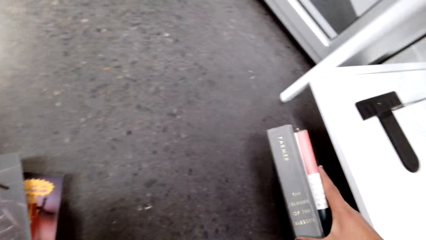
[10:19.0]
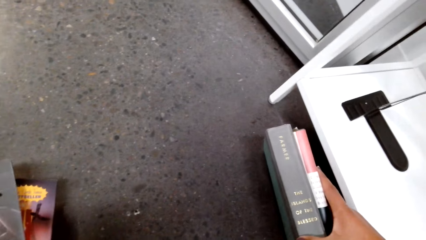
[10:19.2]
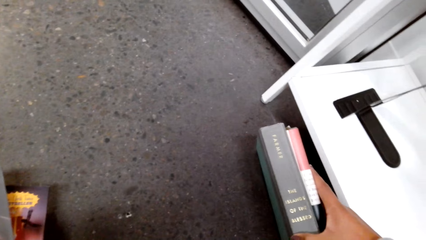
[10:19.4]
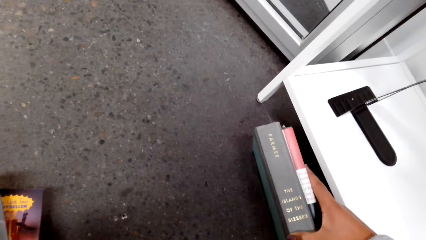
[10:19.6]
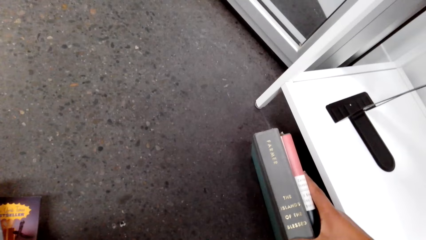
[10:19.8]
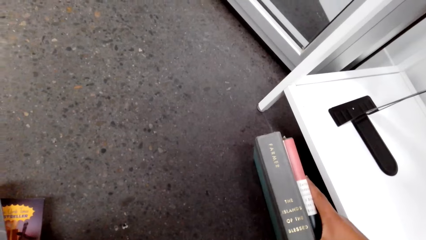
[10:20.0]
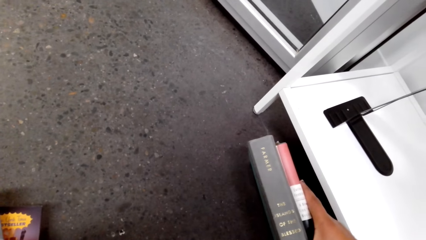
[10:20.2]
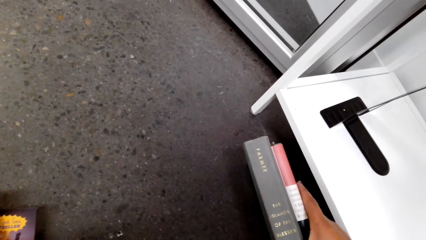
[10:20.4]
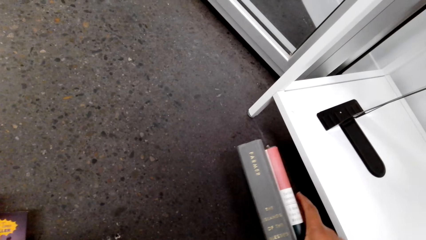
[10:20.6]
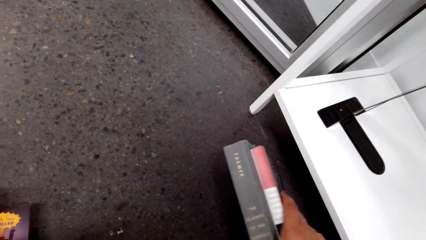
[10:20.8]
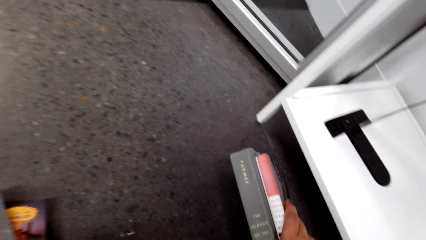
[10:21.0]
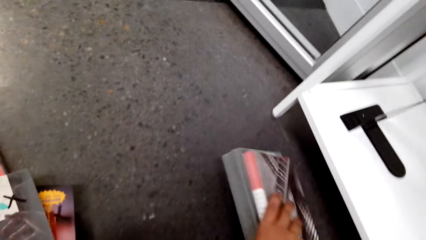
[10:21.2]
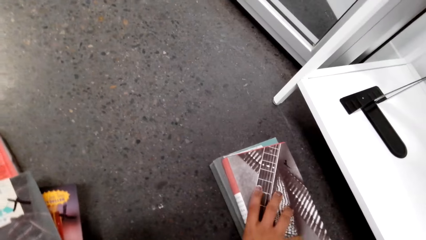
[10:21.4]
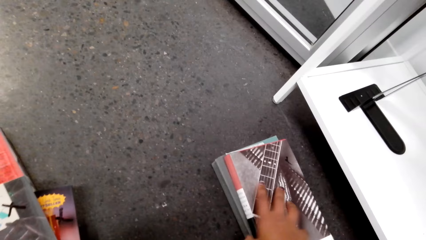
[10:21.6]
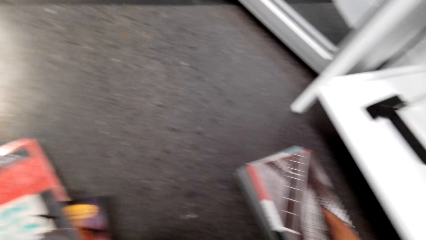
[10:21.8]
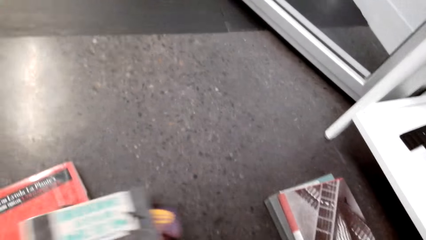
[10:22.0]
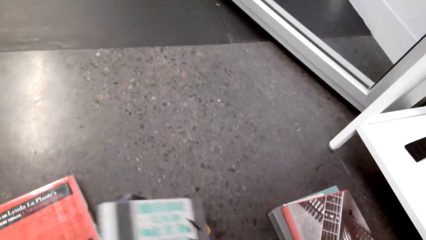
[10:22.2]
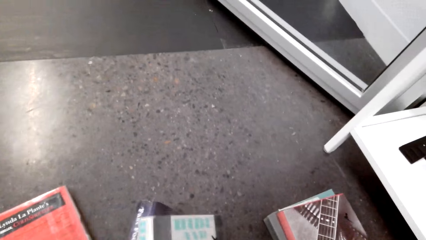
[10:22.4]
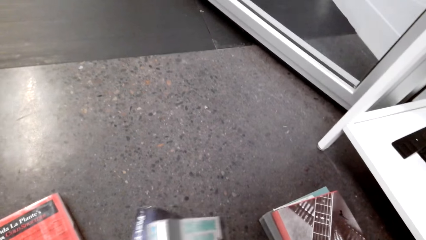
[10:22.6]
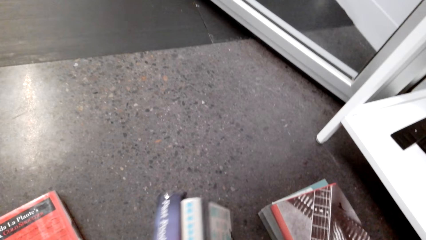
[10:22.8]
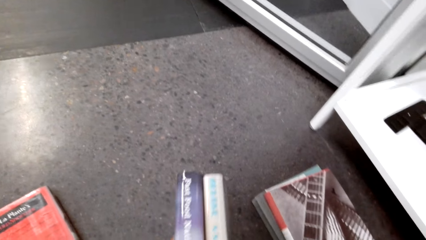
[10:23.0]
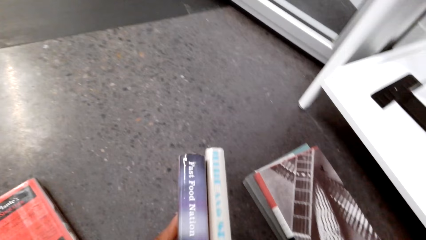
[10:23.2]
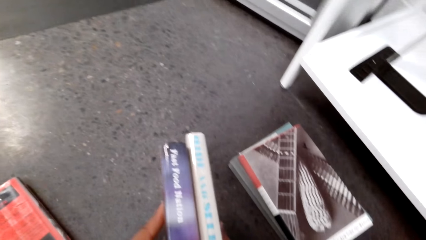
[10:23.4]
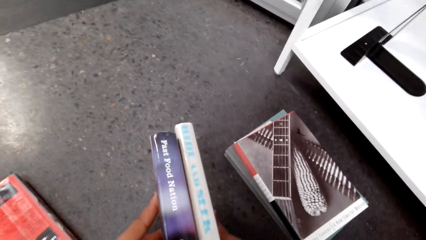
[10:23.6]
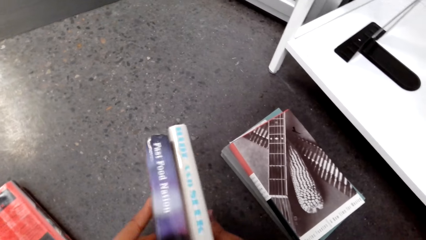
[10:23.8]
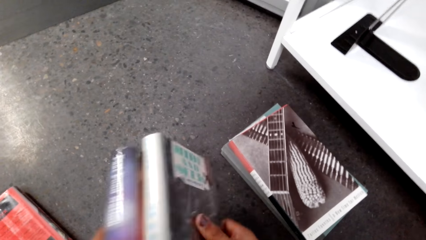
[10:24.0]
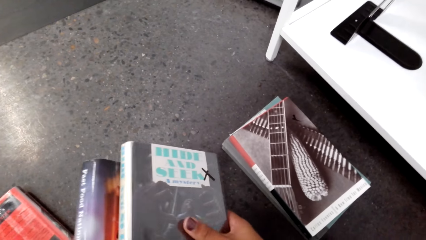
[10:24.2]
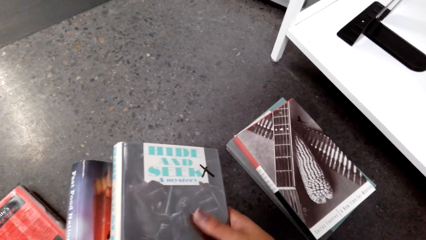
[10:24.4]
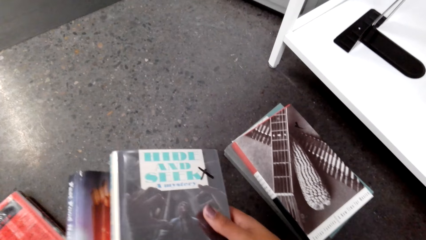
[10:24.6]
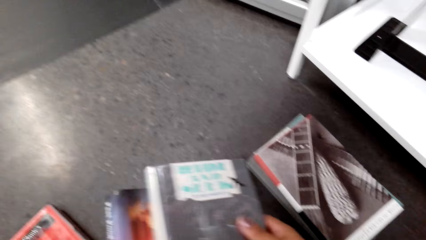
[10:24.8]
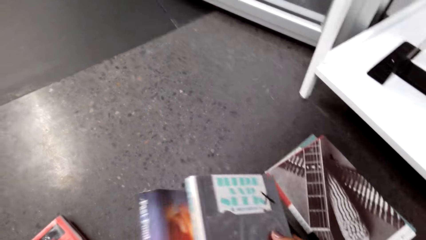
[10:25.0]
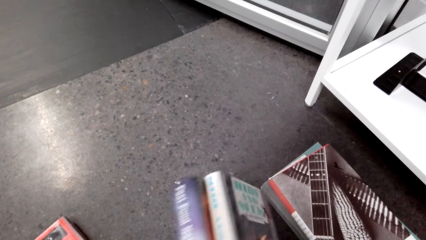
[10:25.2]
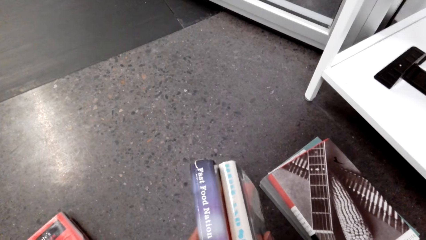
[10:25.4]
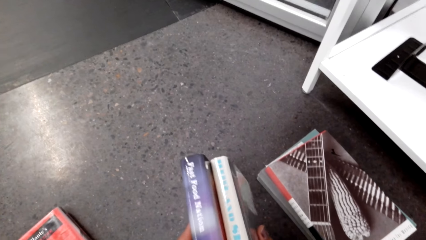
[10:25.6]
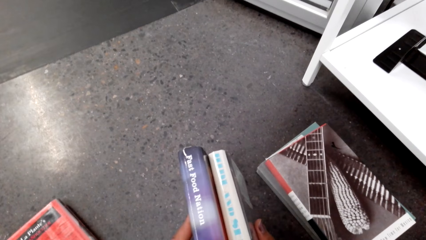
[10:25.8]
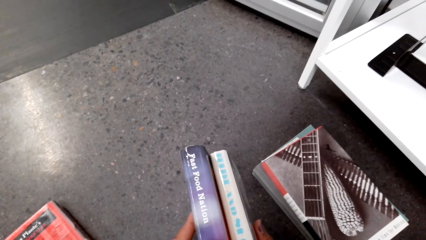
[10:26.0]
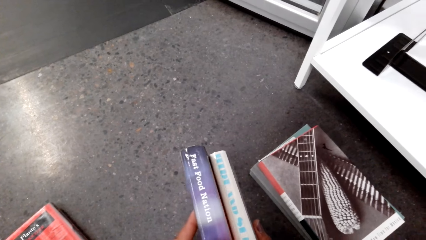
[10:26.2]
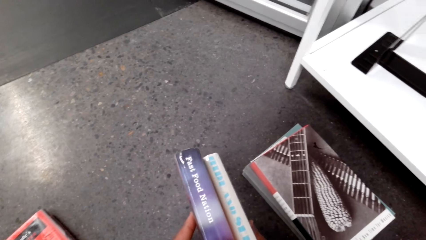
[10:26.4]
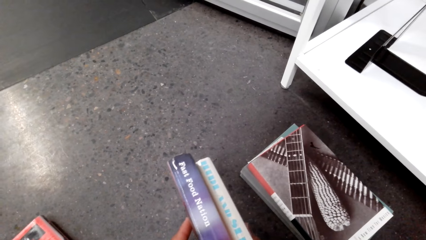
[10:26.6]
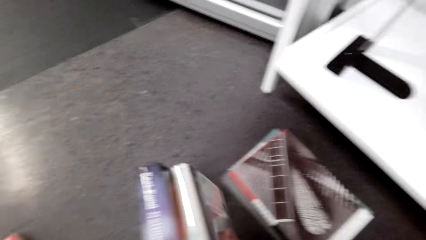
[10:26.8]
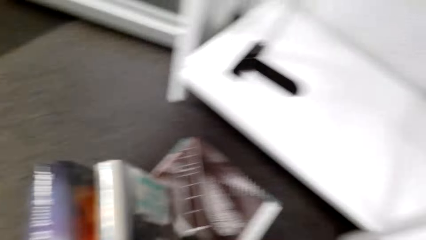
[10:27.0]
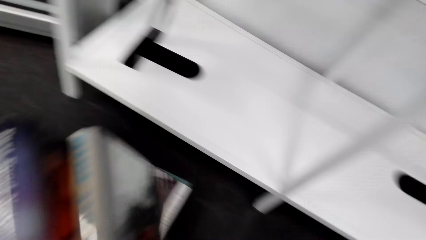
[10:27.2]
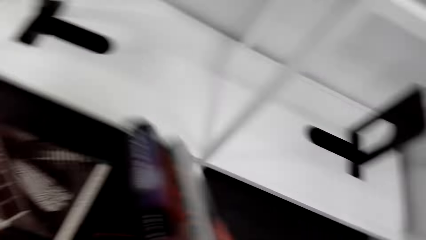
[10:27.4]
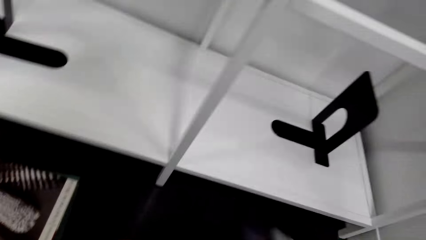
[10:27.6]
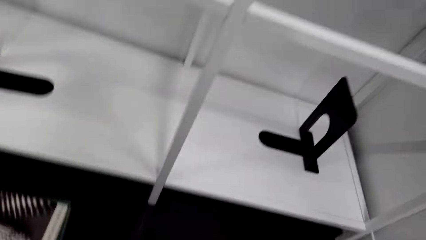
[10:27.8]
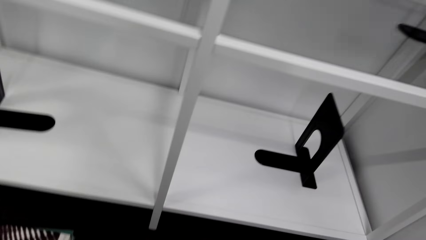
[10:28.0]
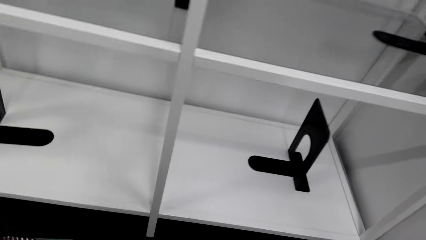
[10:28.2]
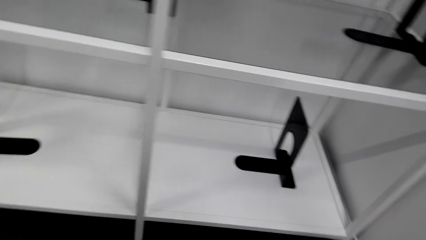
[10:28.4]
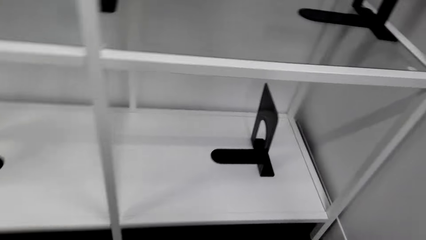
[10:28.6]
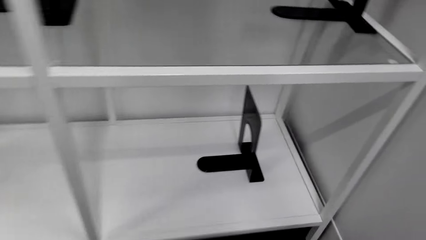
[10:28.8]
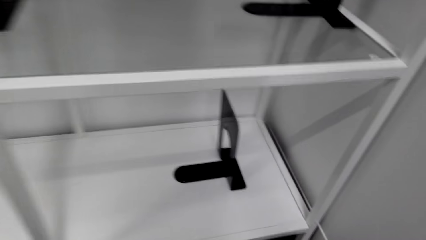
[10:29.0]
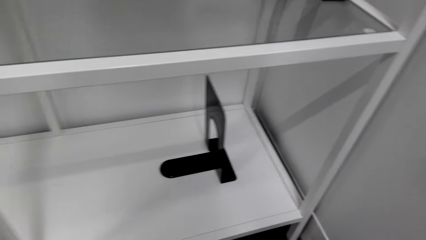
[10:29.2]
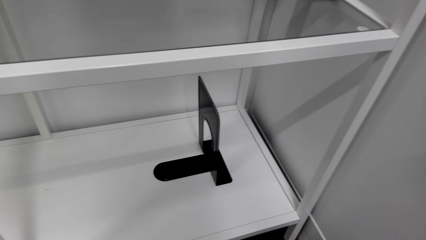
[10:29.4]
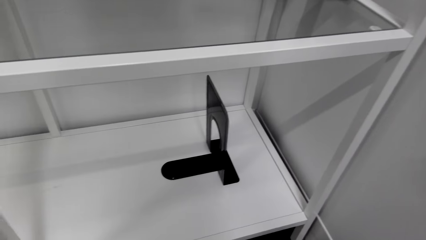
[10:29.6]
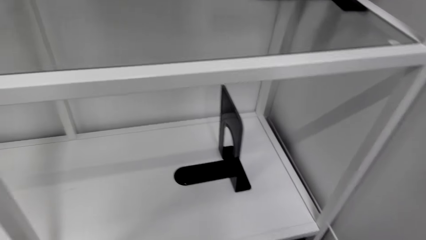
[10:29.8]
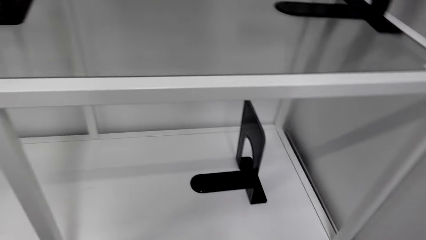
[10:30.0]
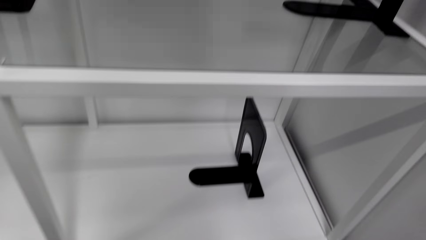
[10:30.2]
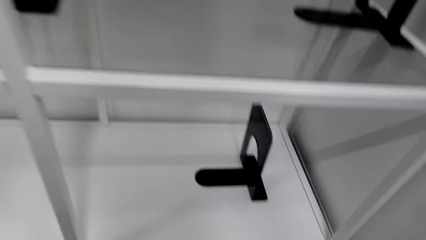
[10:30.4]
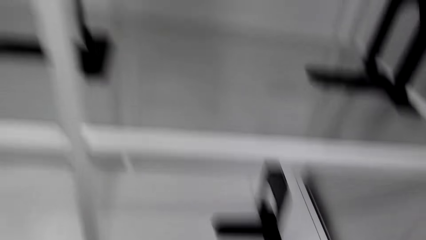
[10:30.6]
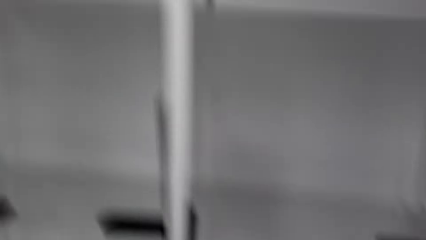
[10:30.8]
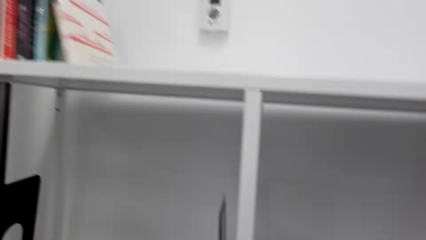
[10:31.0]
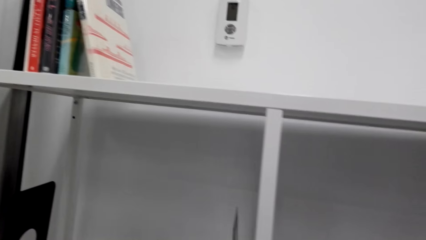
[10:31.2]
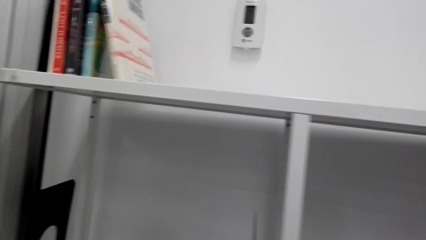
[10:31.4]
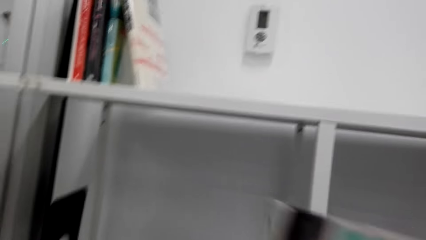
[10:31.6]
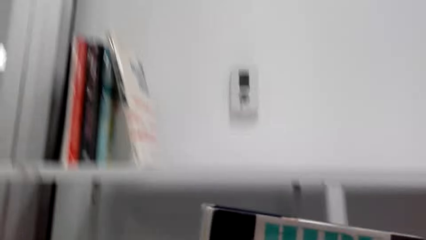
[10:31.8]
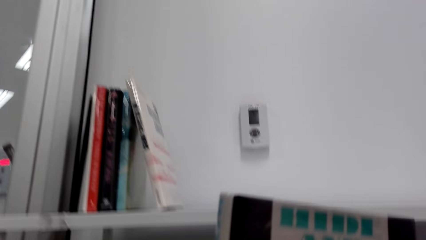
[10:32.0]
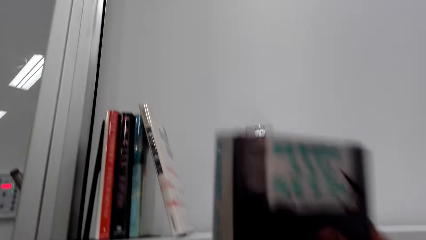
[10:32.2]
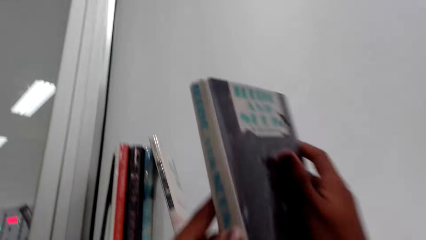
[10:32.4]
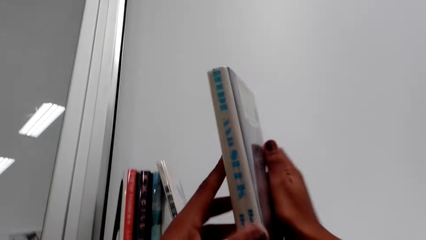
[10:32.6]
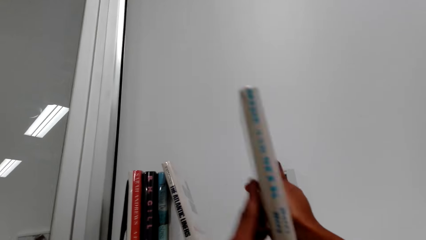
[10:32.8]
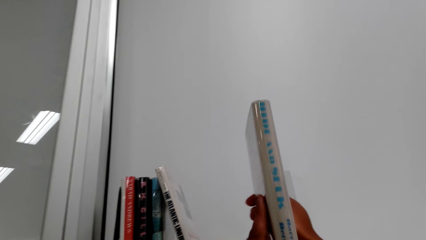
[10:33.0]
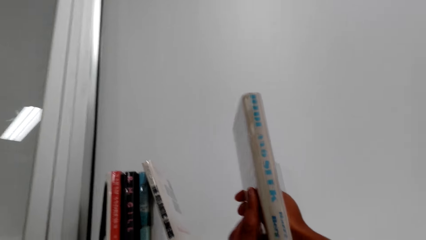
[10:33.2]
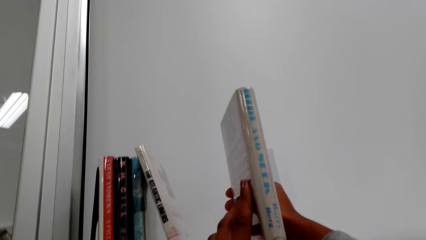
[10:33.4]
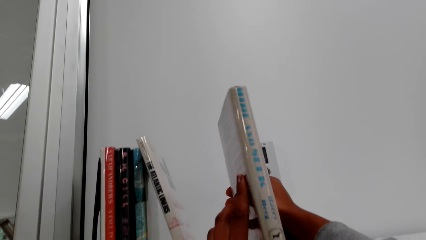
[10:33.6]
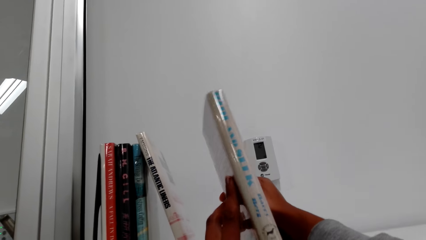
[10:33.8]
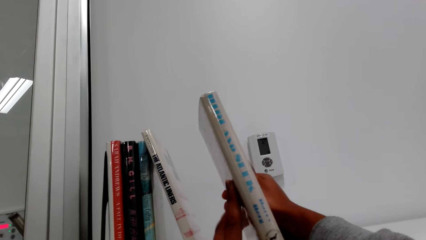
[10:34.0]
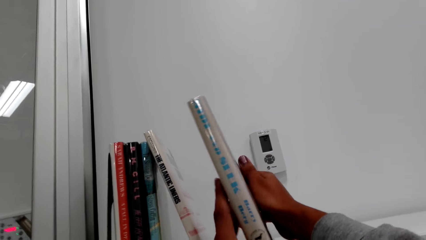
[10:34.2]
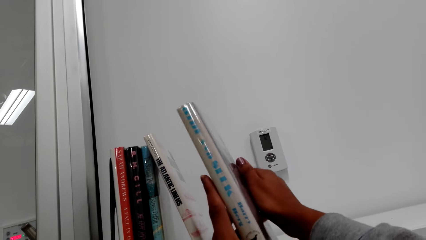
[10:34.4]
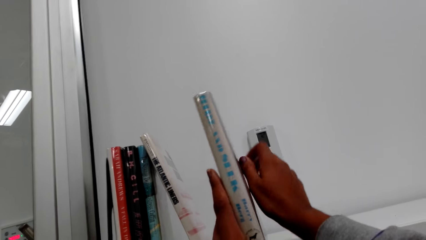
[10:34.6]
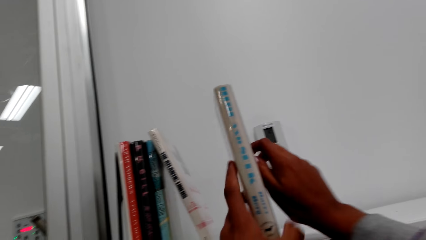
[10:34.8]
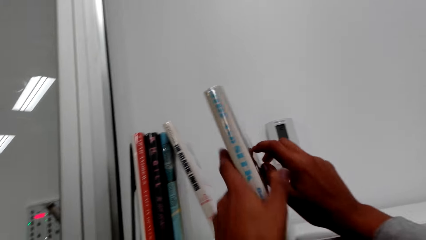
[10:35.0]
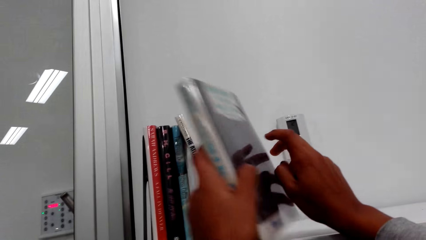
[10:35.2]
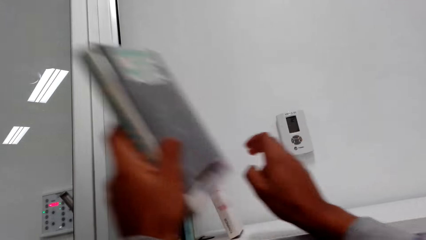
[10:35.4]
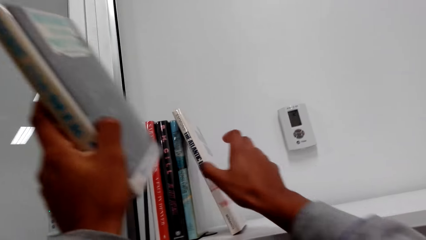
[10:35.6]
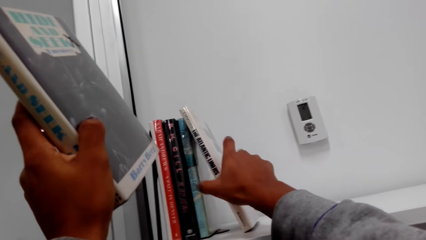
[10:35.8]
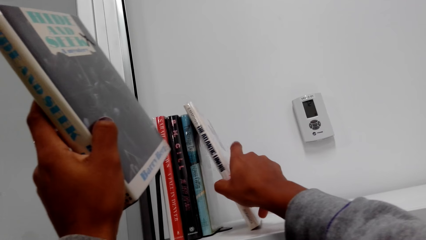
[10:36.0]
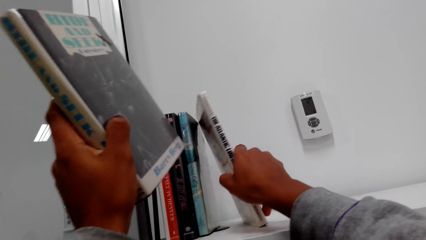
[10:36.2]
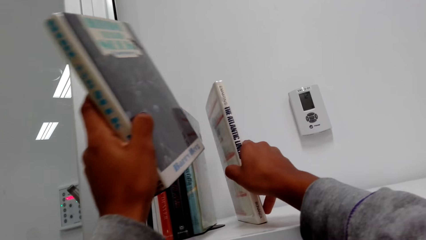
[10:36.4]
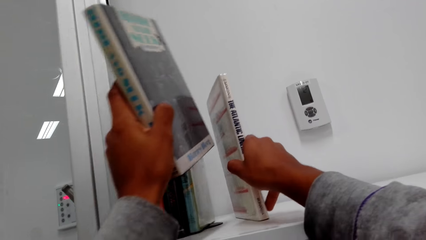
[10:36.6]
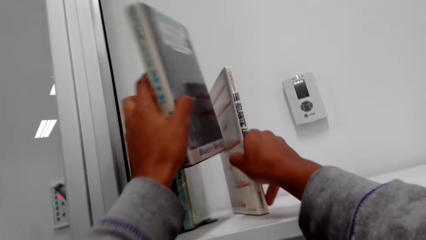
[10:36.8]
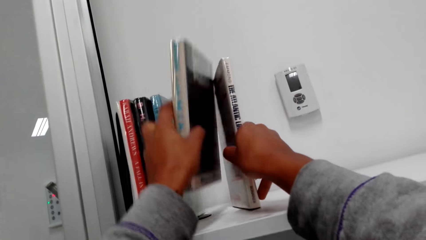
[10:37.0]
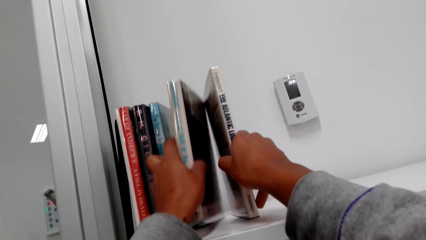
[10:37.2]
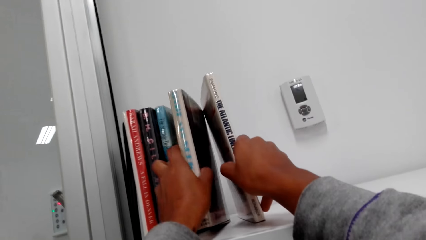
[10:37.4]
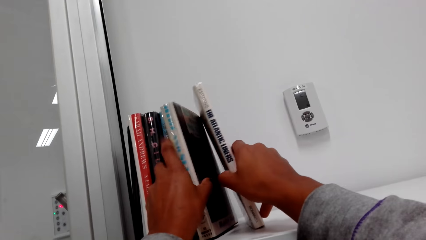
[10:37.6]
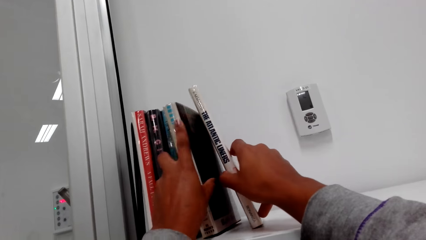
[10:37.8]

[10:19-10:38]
The camera wearer looks at the books. They hold the books. They put the books on the shelf.
